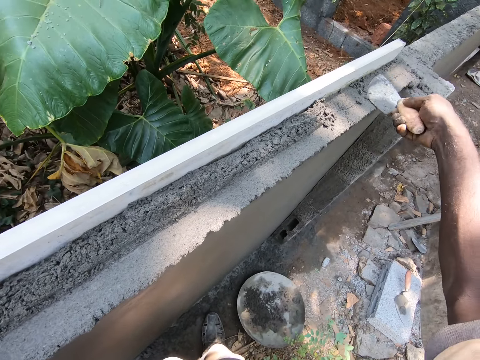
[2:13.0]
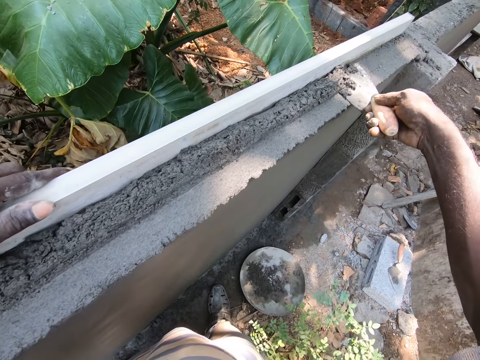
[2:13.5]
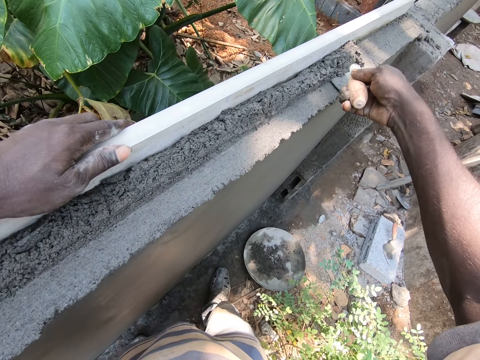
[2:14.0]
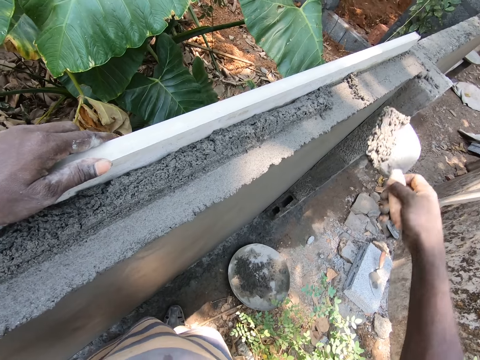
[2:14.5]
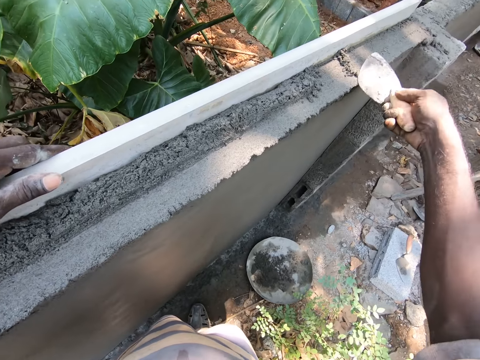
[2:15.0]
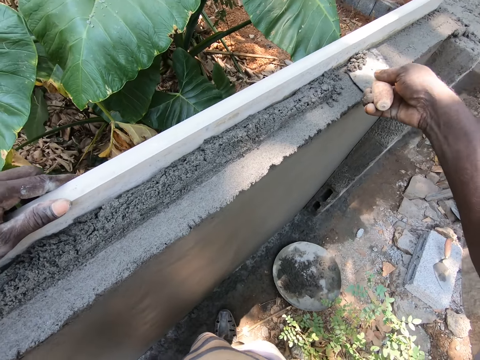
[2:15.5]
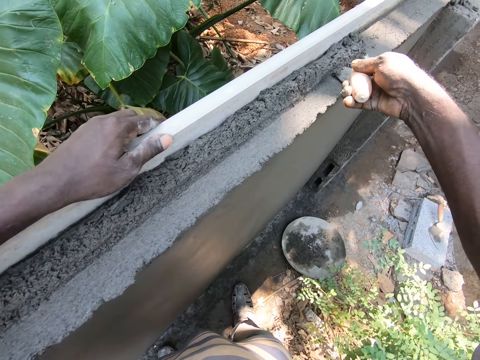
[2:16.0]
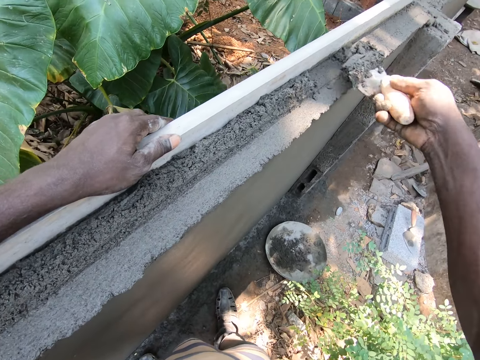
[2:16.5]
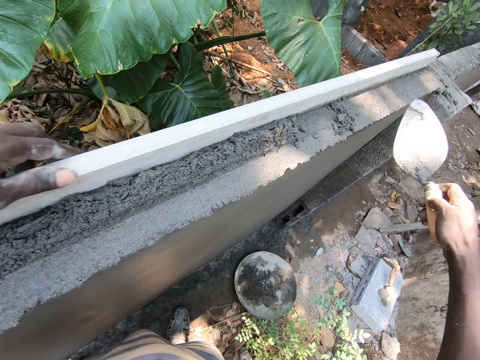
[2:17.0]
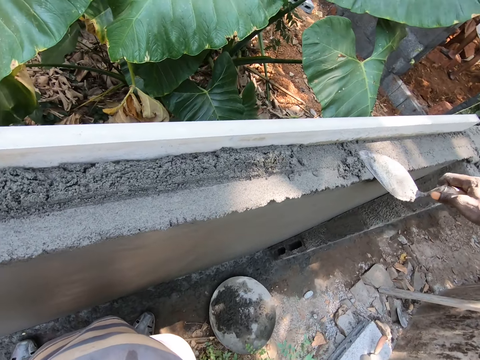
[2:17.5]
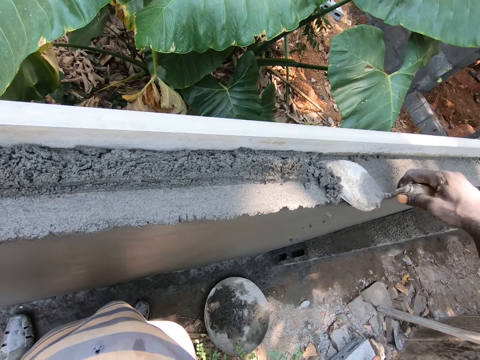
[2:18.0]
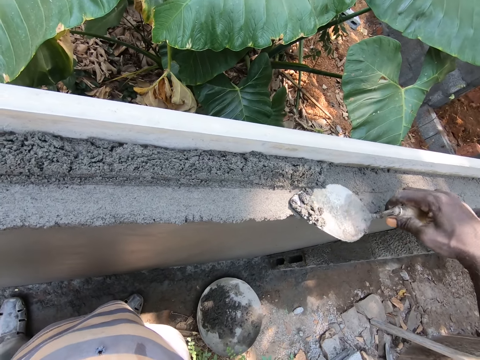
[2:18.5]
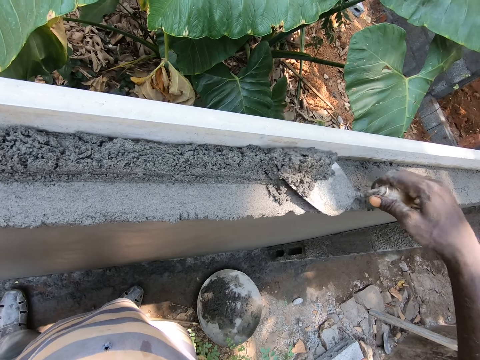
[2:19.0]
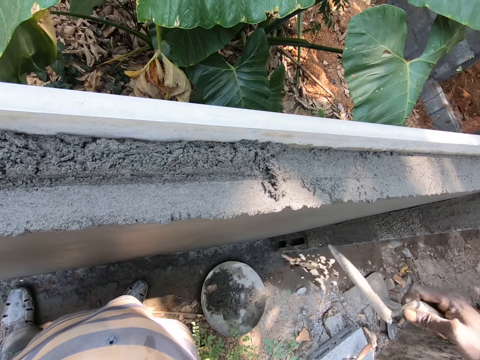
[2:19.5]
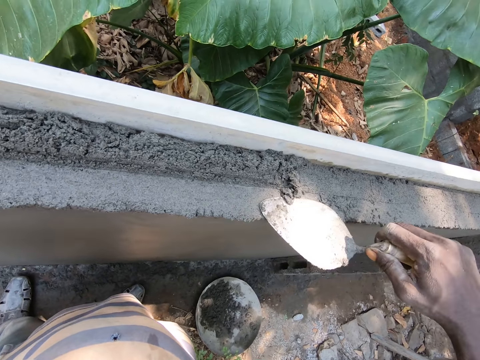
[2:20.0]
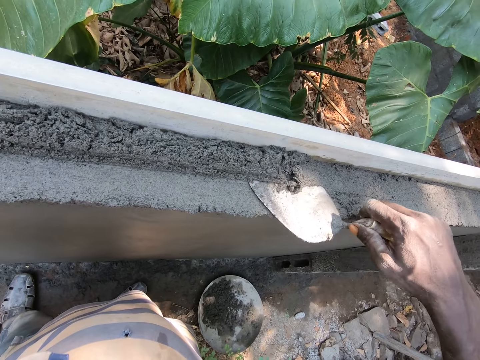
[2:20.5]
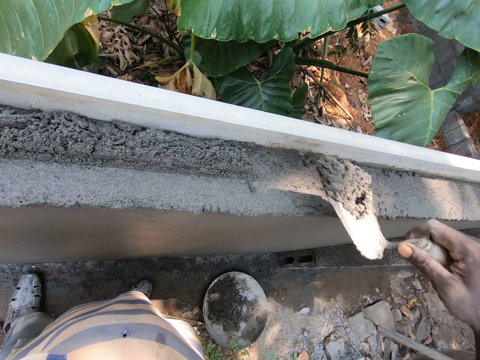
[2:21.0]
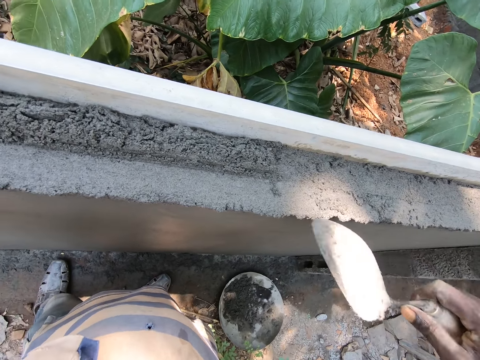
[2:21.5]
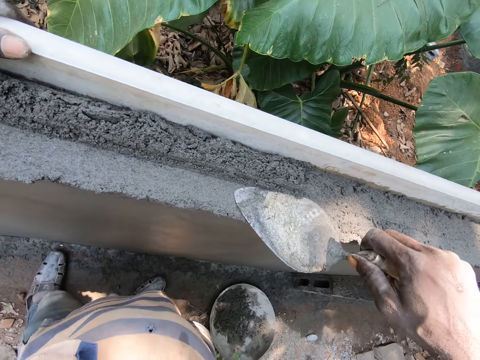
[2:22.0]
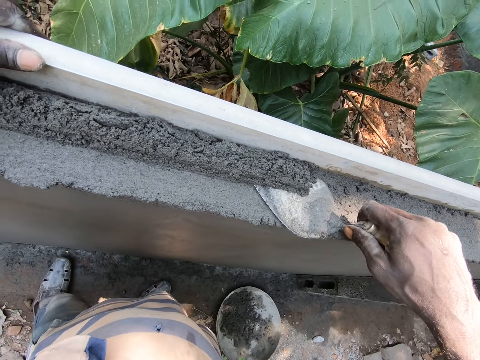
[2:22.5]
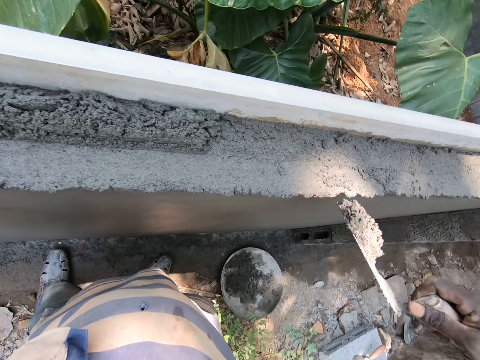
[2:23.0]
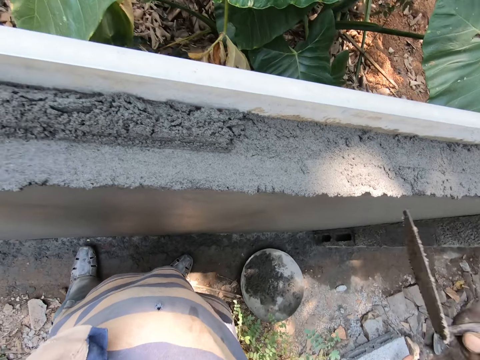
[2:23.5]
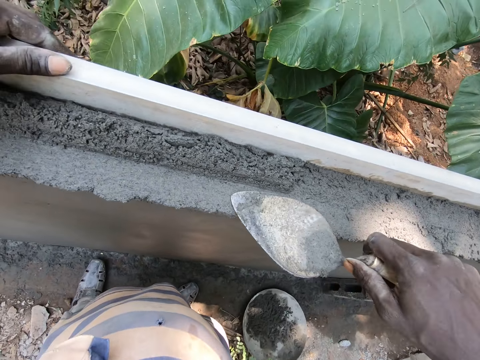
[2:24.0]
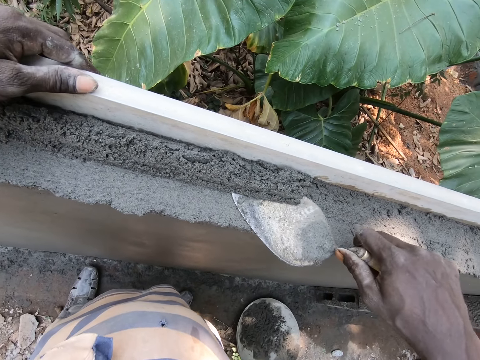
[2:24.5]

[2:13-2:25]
The camera wearer throws the mortar in the tray. They pick the mortar from the wall. They throw the mortar in the tray. They pick the mortar from the wall. They throw the mortar in the tray. They pick the mortar from the wall. They throw the mortar in the tray. They pick the mortar from the wall. They throw the mortar in the tray. They pick the mortar from the wall. They throw the mortar in the tray.

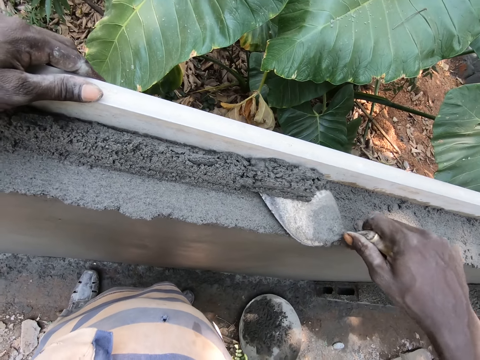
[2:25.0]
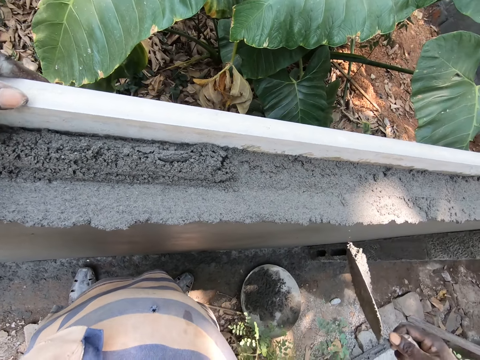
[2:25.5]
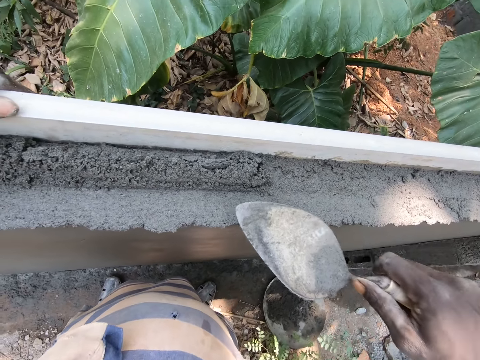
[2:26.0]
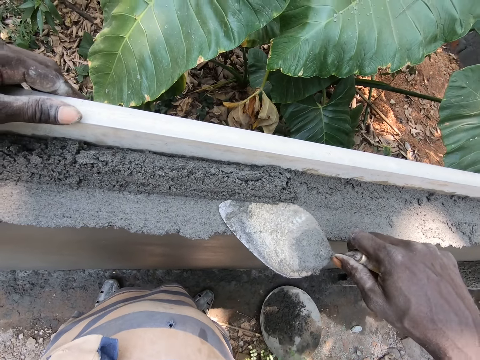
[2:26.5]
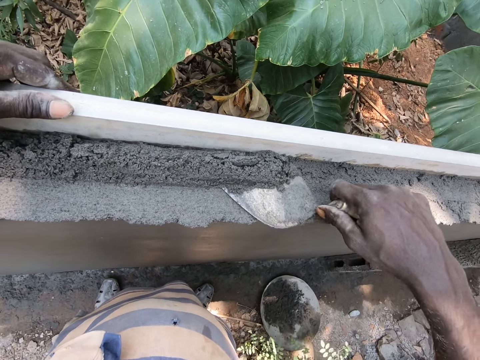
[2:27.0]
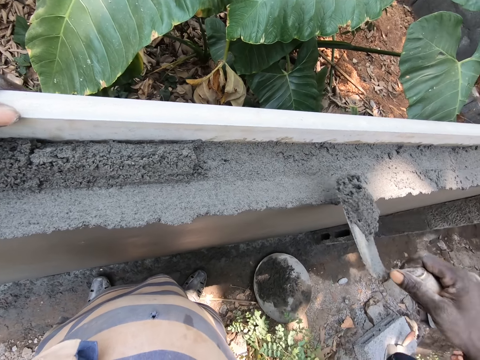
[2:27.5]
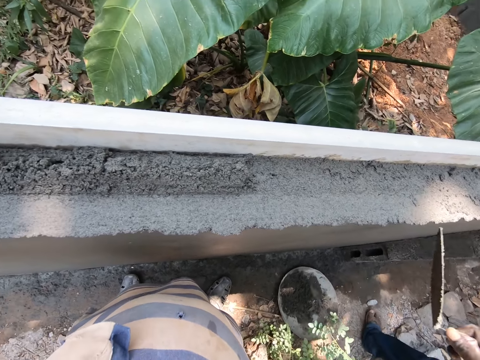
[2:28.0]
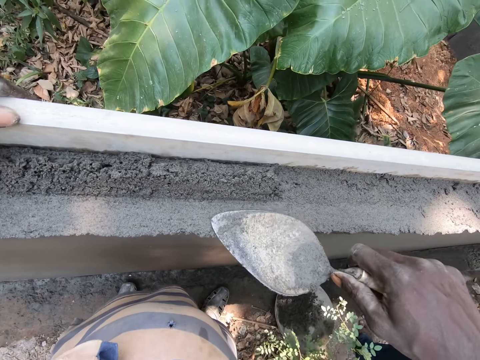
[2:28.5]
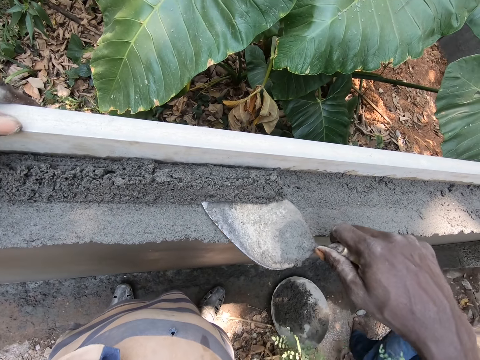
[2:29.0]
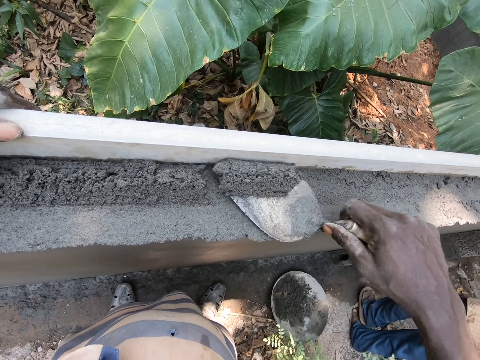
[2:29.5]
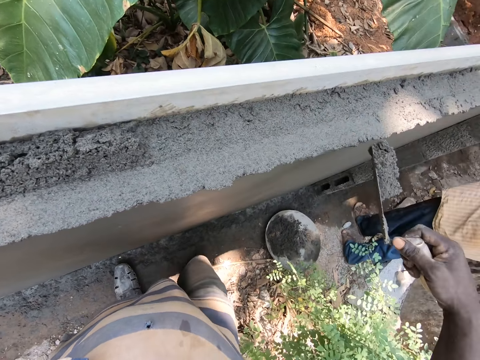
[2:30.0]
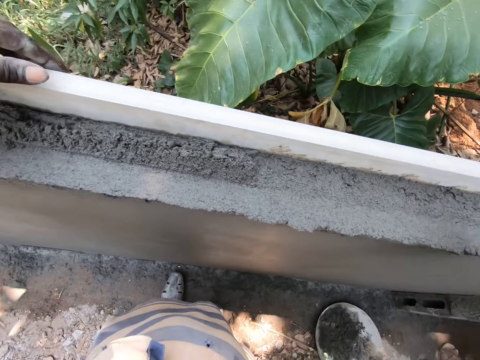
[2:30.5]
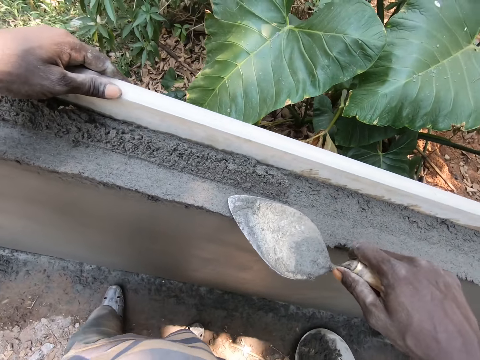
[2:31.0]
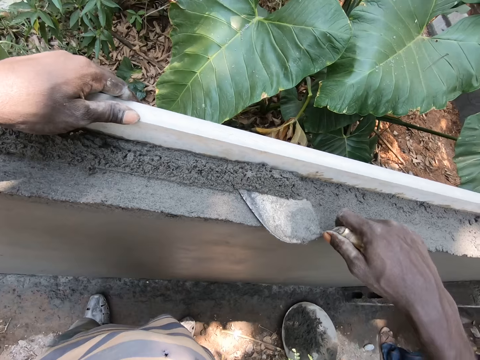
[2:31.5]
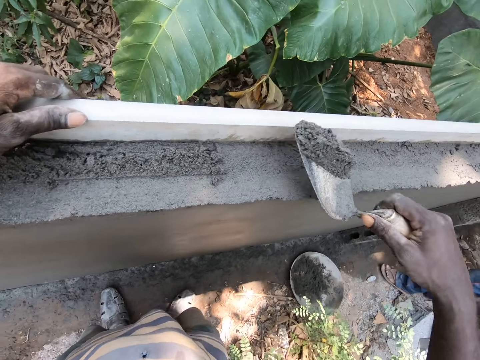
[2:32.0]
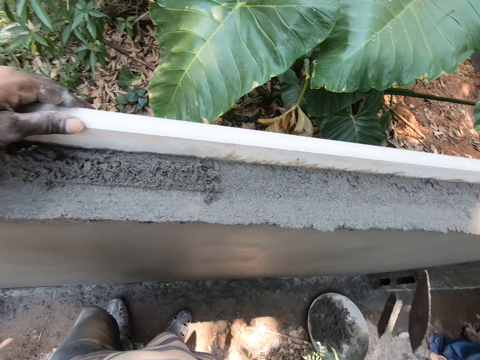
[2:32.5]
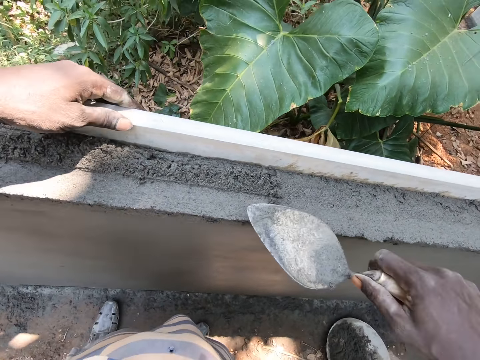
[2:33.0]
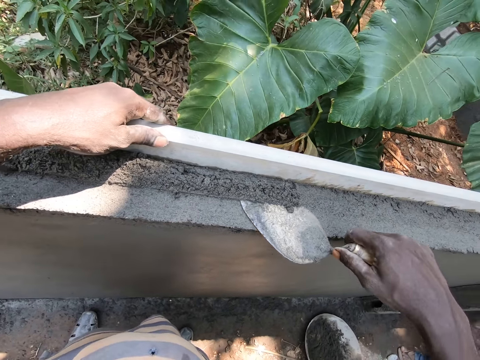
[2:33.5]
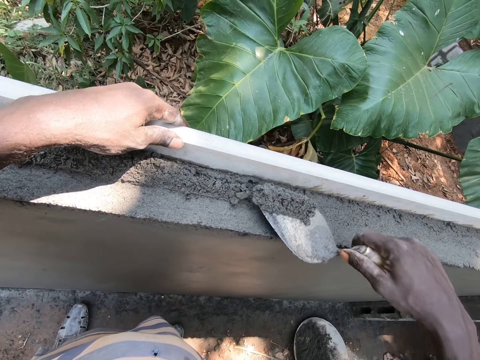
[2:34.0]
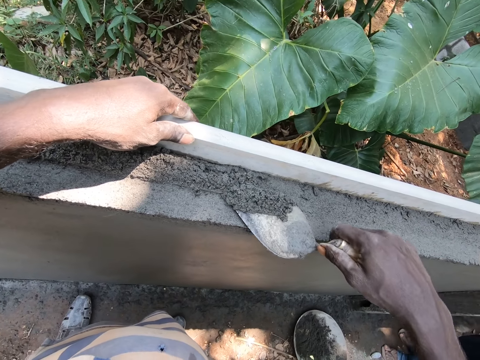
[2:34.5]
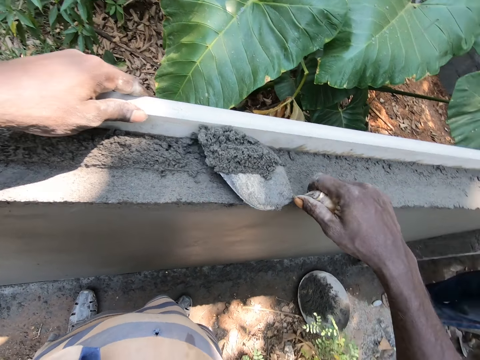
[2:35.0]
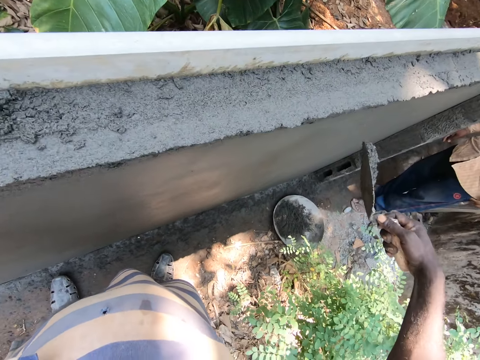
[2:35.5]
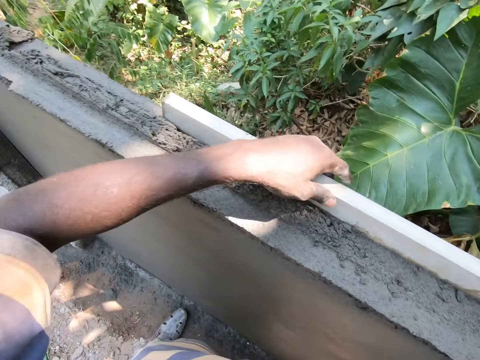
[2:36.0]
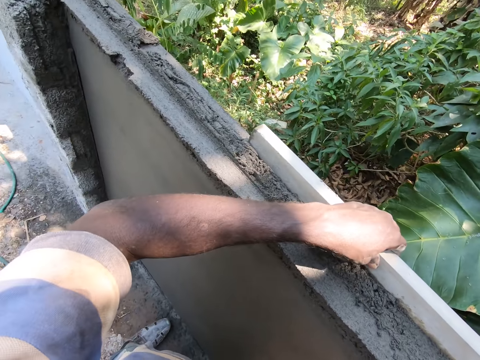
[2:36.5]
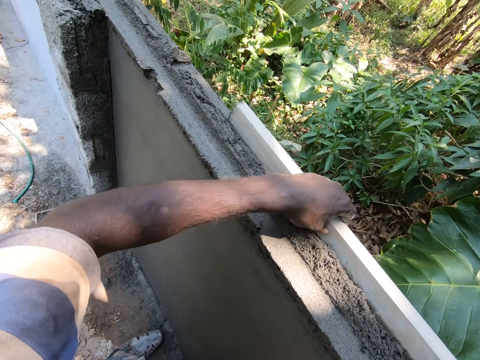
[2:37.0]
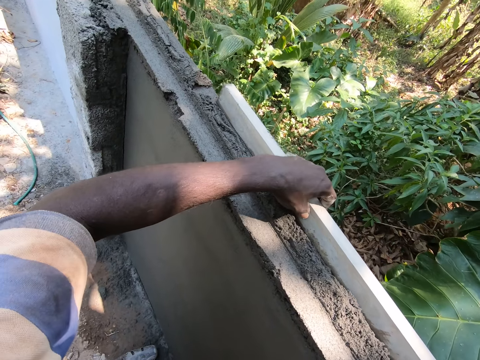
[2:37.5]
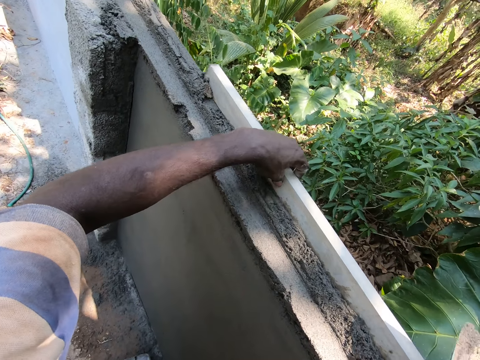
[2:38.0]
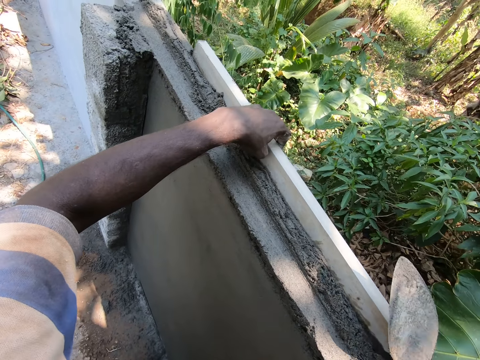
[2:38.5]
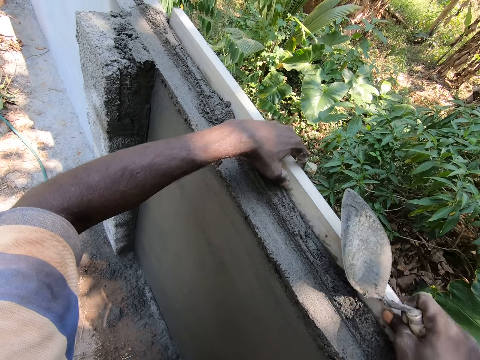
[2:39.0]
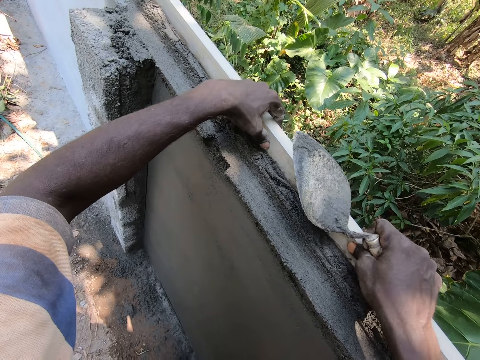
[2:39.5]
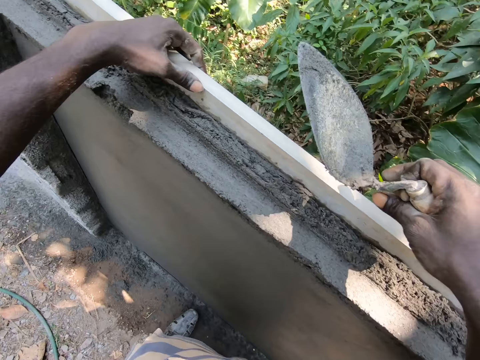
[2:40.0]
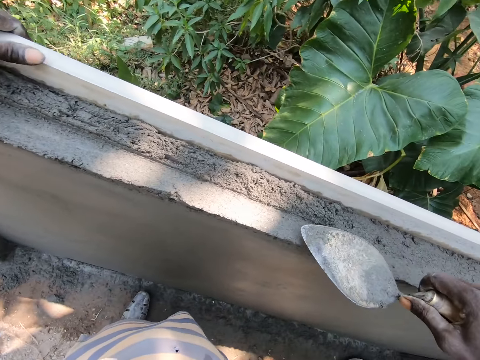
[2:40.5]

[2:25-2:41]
The camera wearer picks mortar from the wall. They throw the mortar in the tray. They pick the mortar from the wall. They throw the mortar in the tray. They pick the mortar from the wall. They throw the mortar in the tray. They pick the mortar from the wall. They throw the mortar in the tray. They pick the mortar from the wall. They throw the mortar in the tray. They move the wood or metal bar on the wall.
